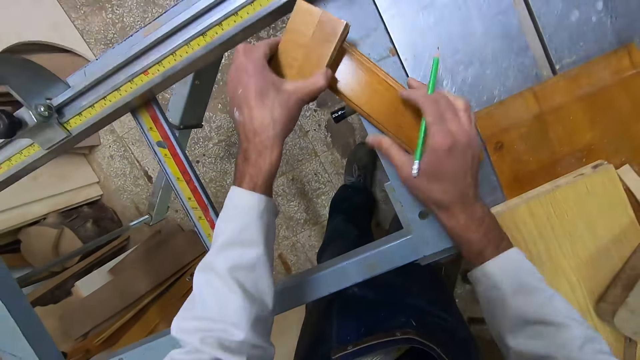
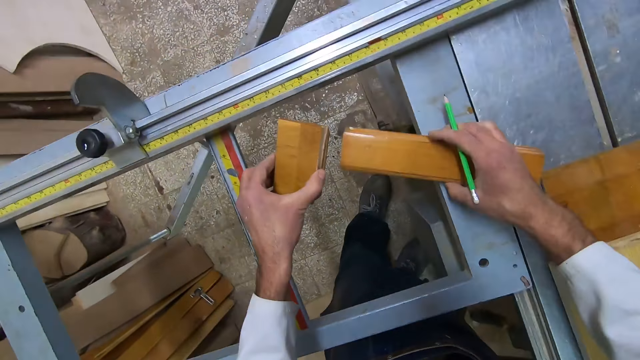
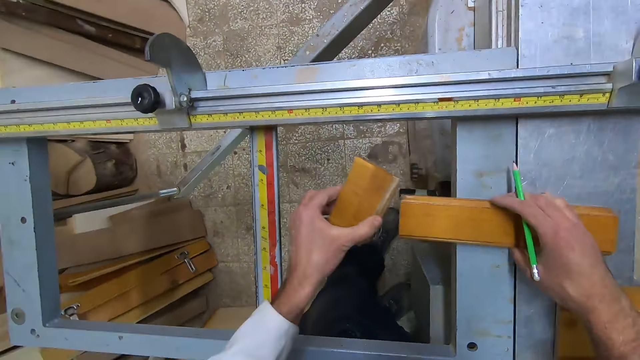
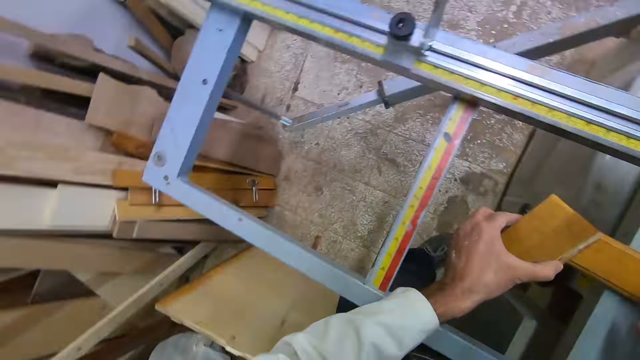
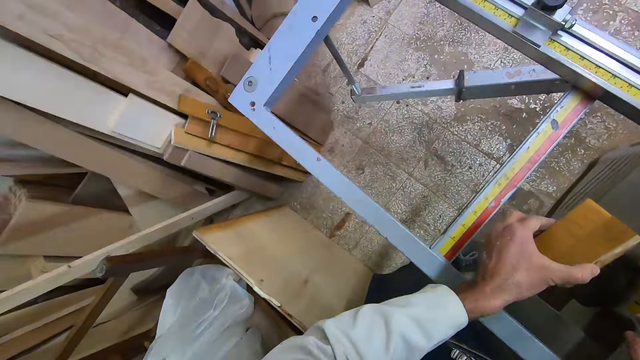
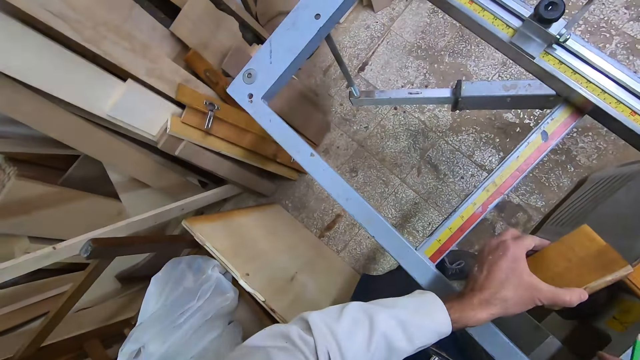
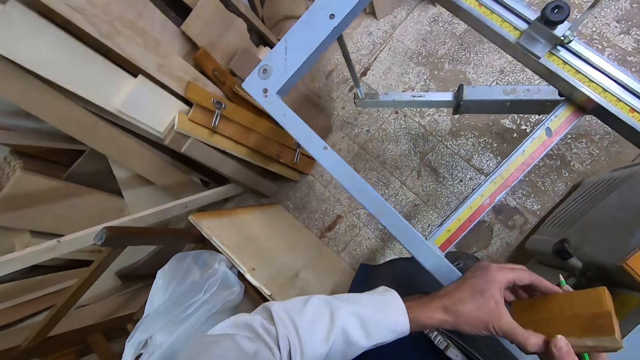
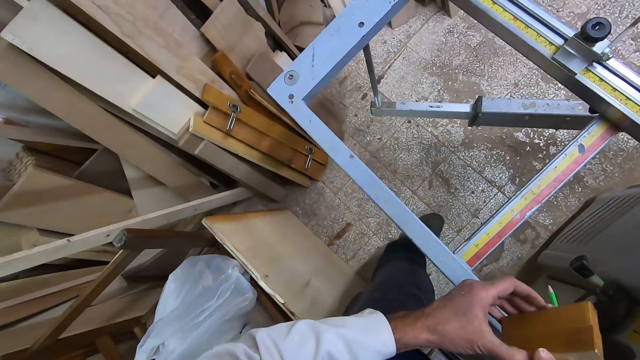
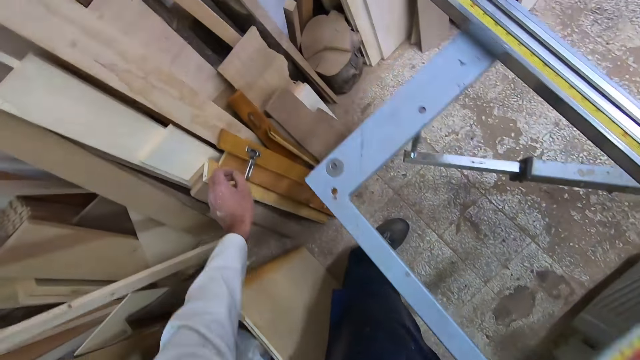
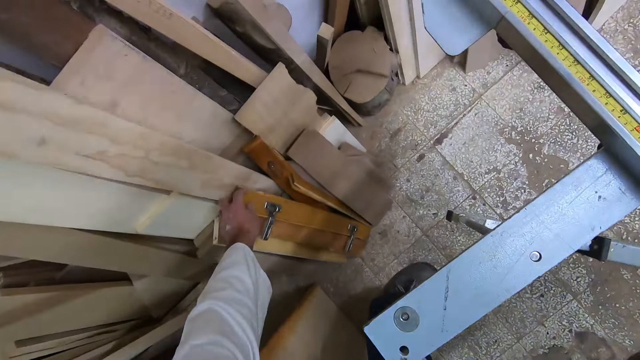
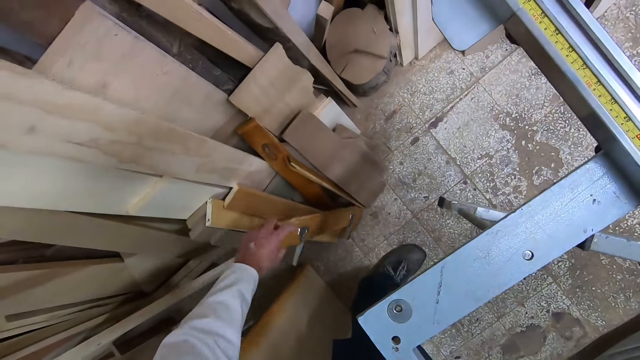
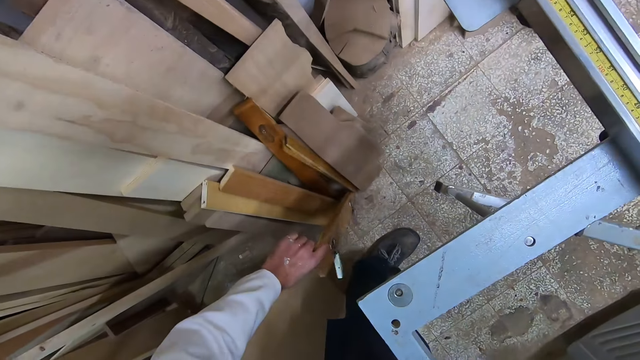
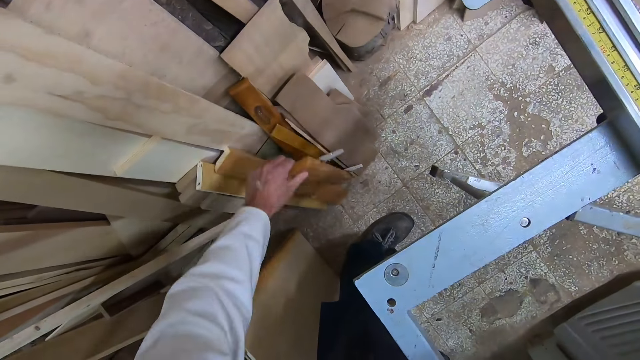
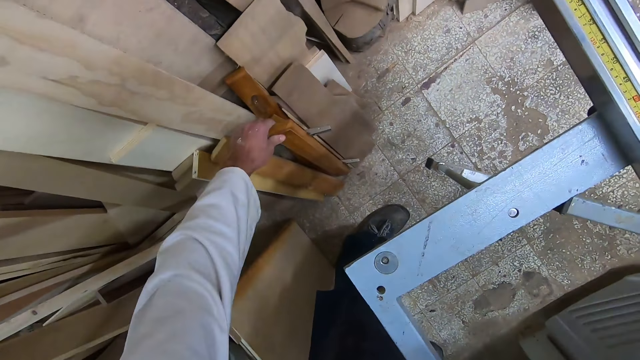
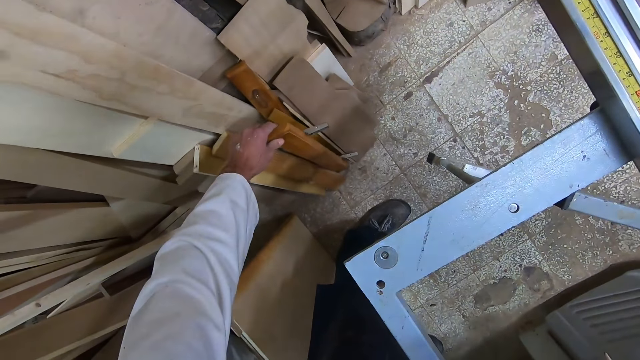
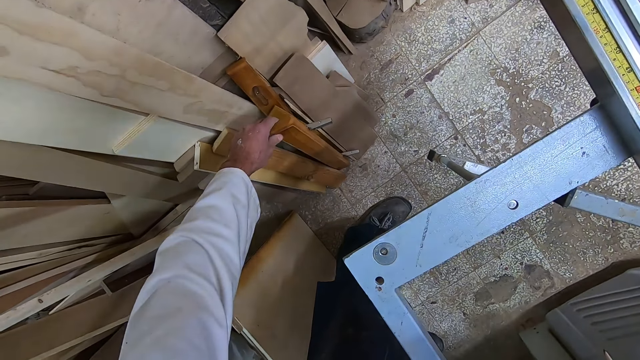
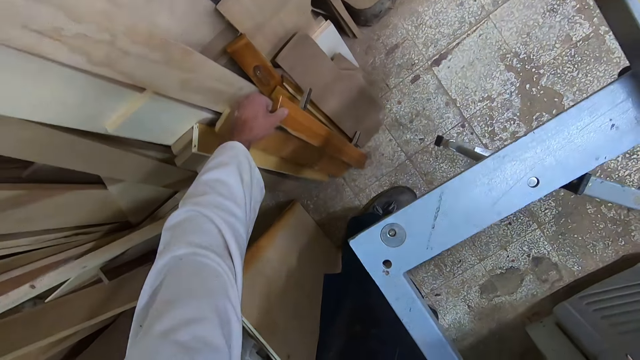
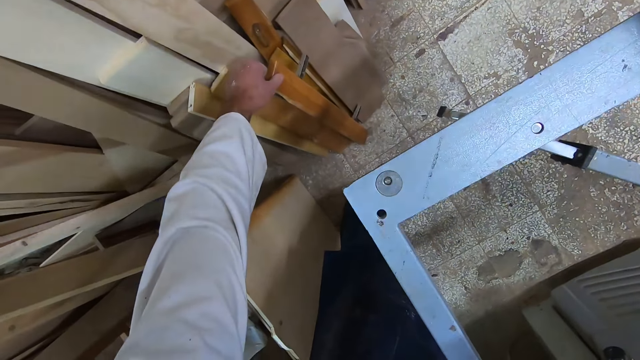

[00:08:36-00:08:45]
The camera wearer moves the timber piece. They turn the wooden piece. They examine a piece of wood. They turn the wooden piece around on the floor.

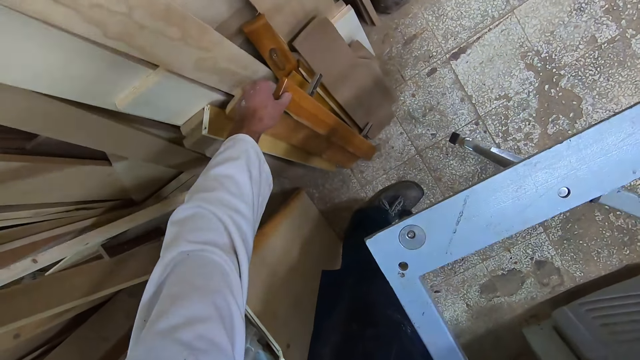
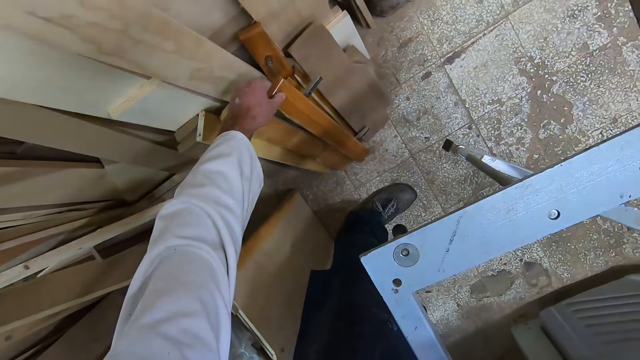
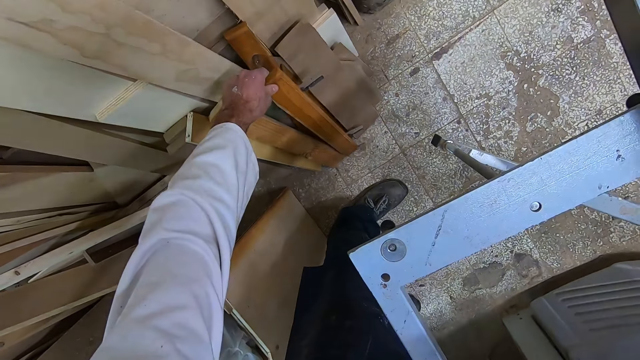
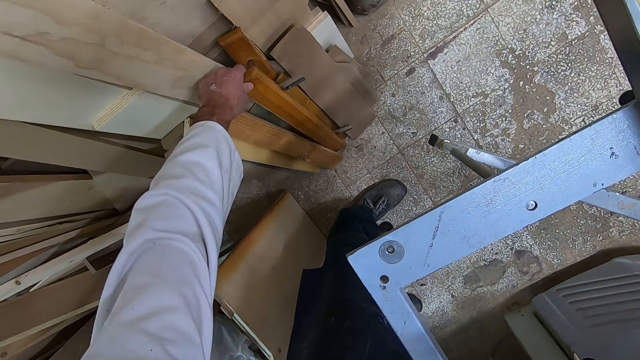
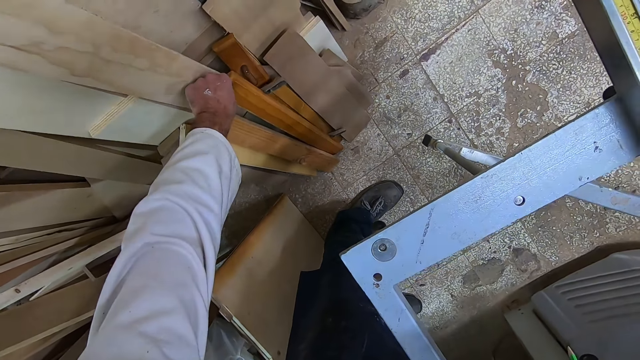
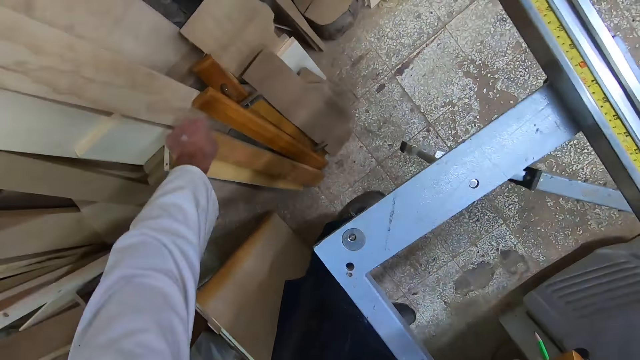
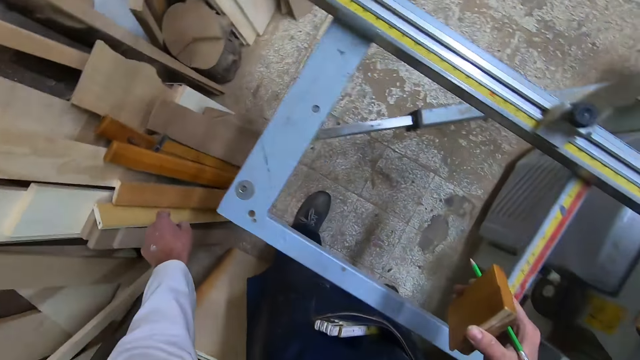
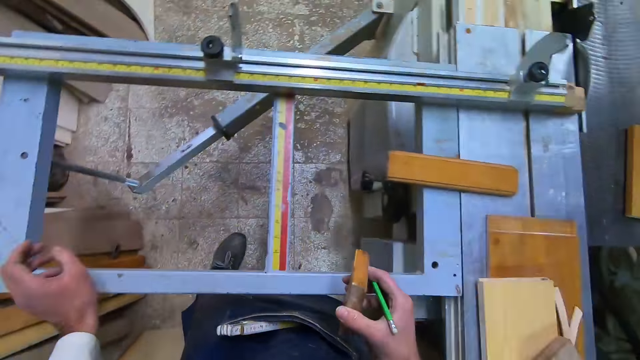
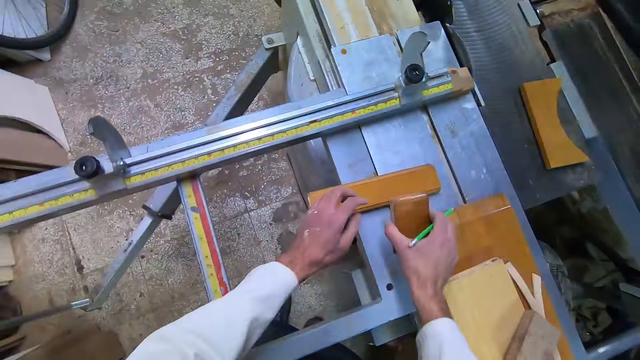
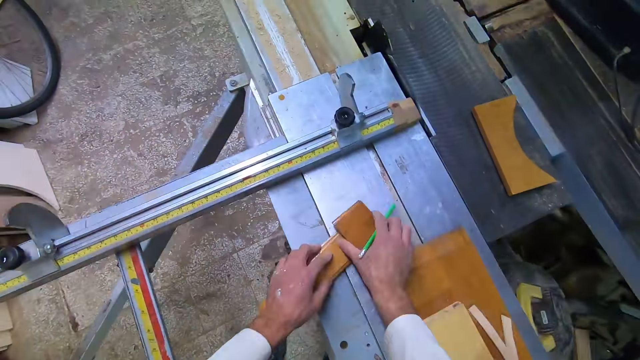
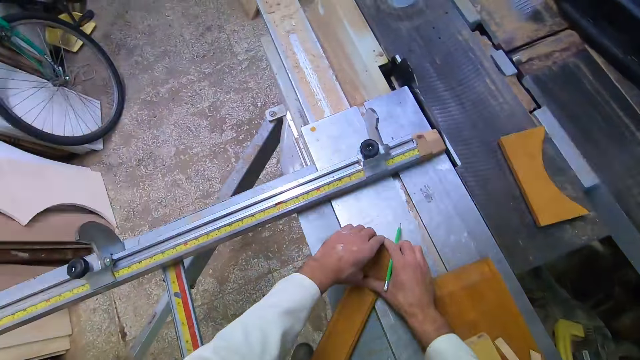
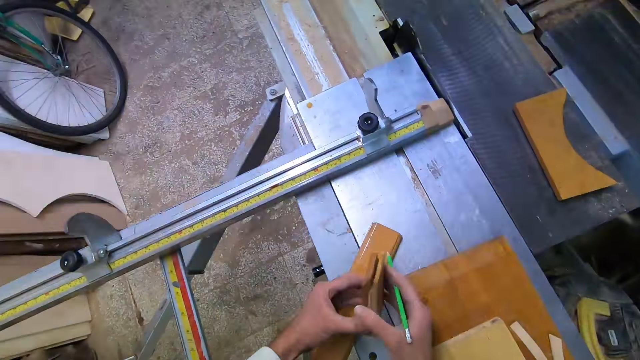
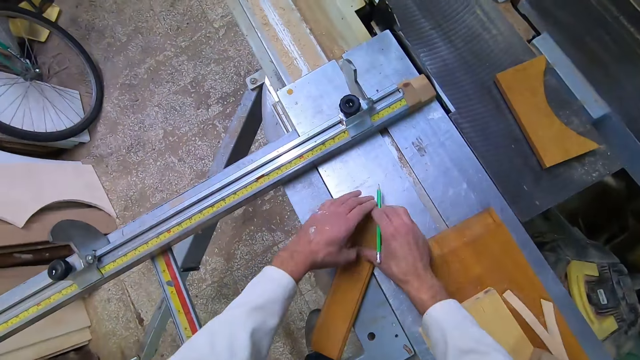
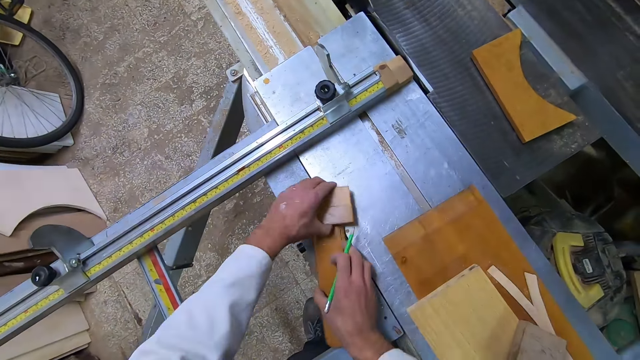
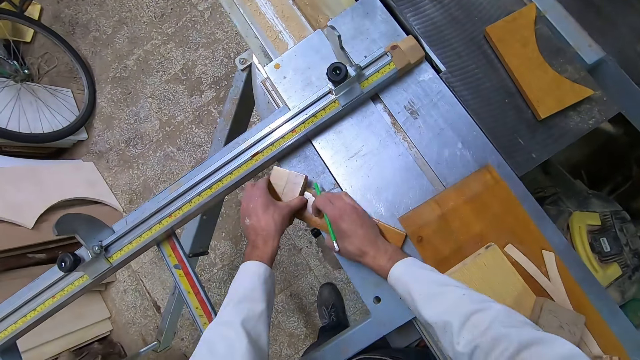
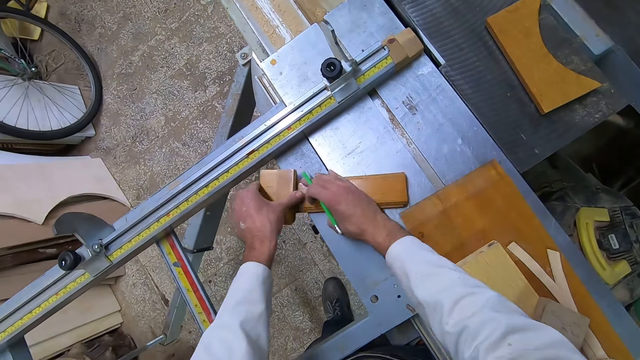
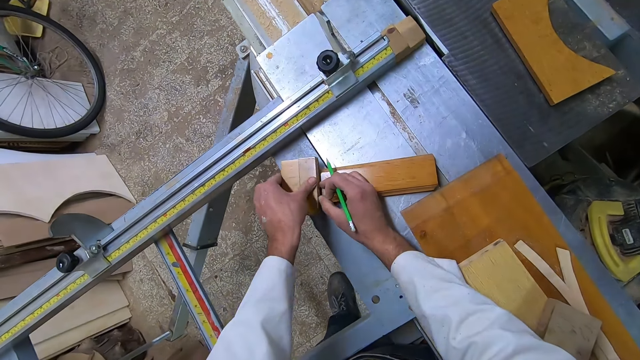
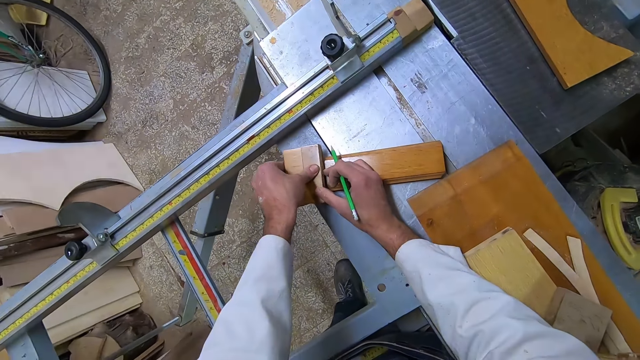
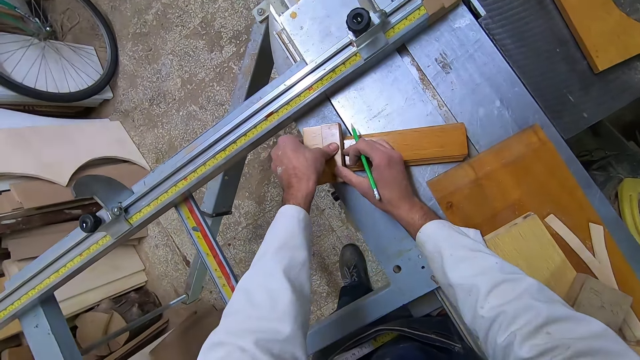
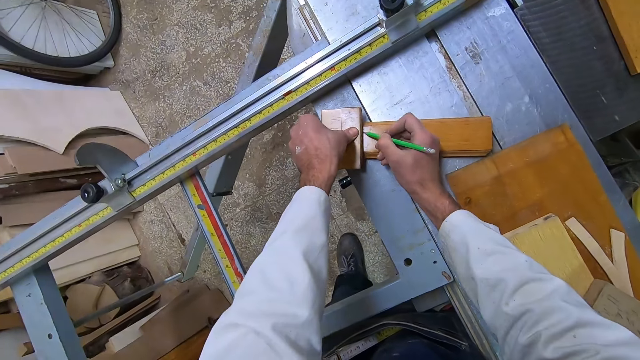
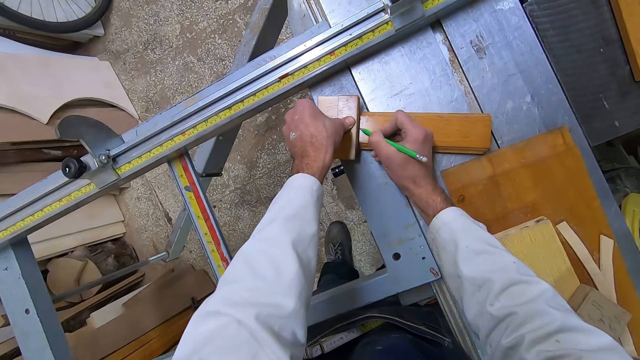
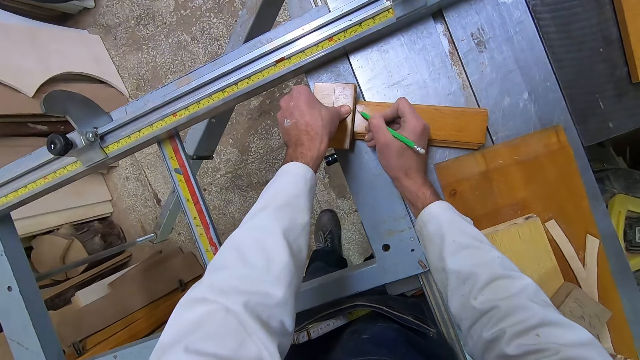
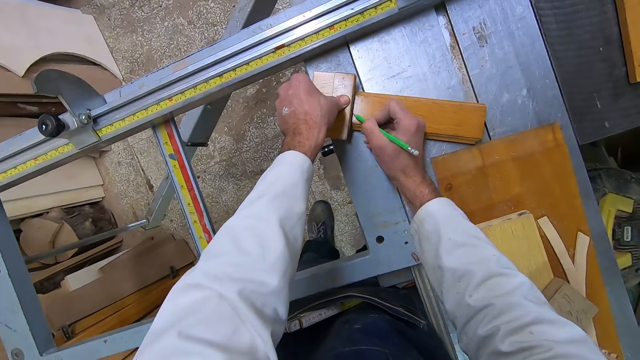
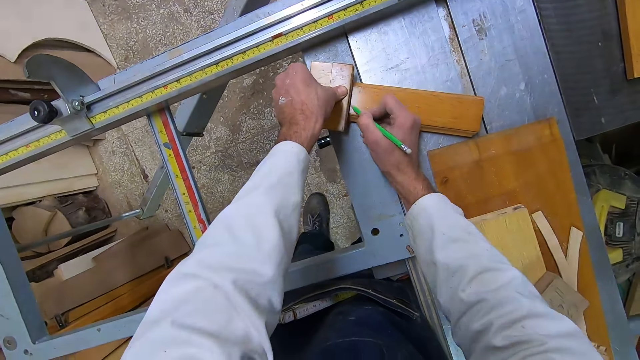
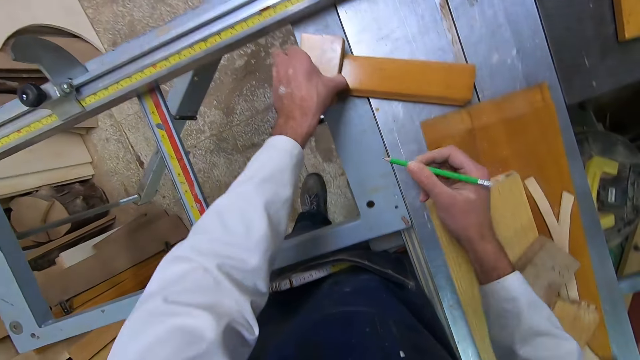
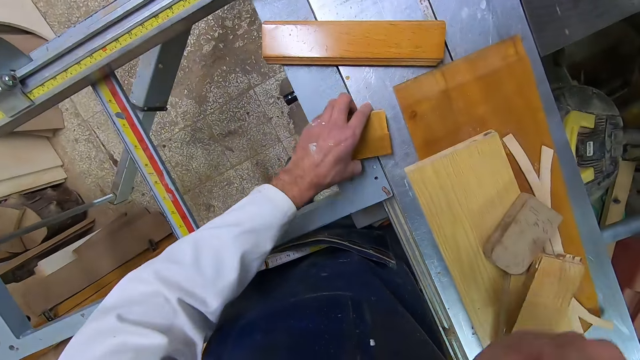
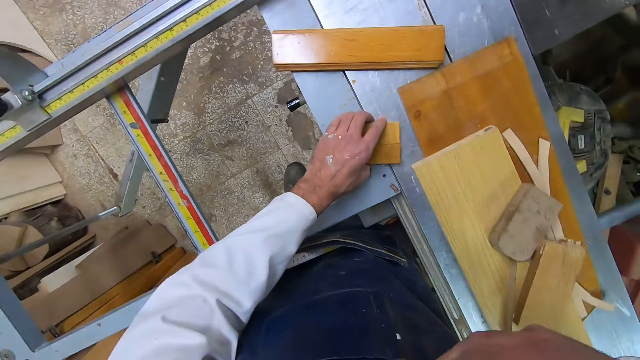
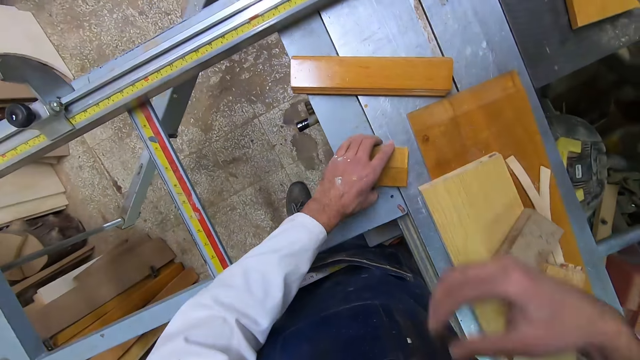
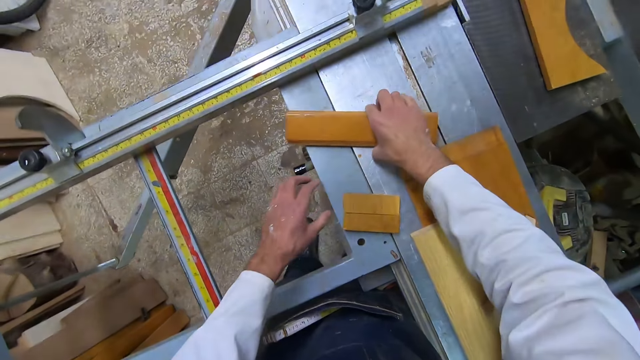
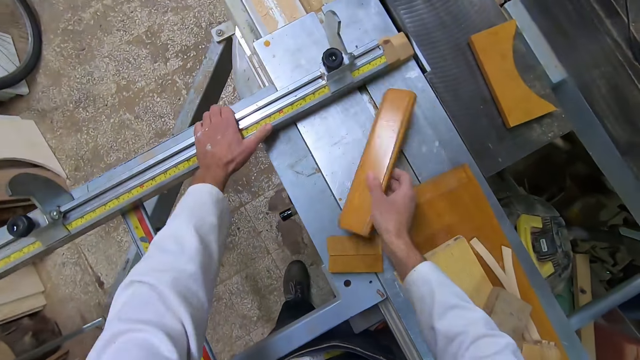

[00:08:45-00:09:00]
The camera wearer leaves the wooden piece. They put the cut-out wooden piece with the wooden piece on the table saw. They turn the wooden piece and the cut-out wooden piece around. They mark the wooden piece with a pencil. They remove the cut-out wooden piece from the wooden piece on the table saw. They drop the cut-out wooden piece on the table saw. They pick the wooden piece from the table saw.
